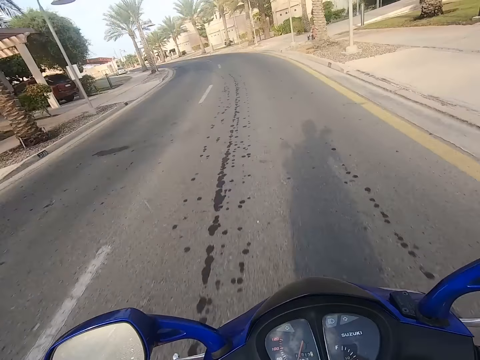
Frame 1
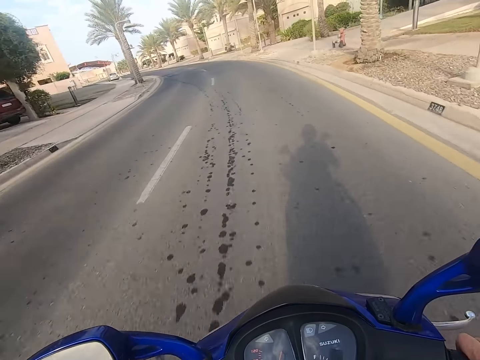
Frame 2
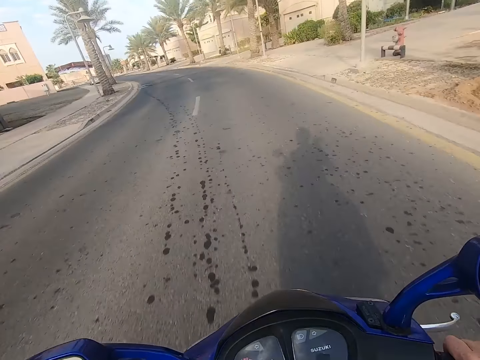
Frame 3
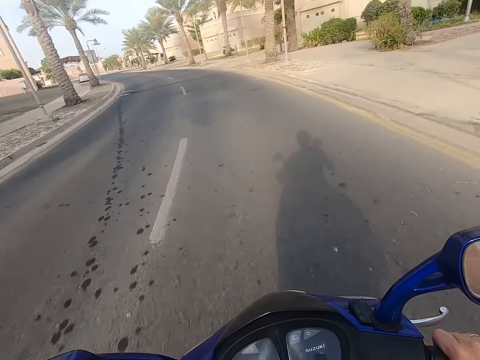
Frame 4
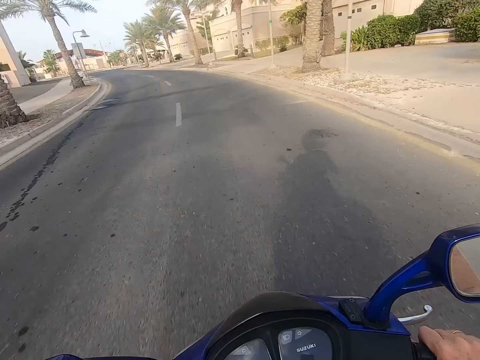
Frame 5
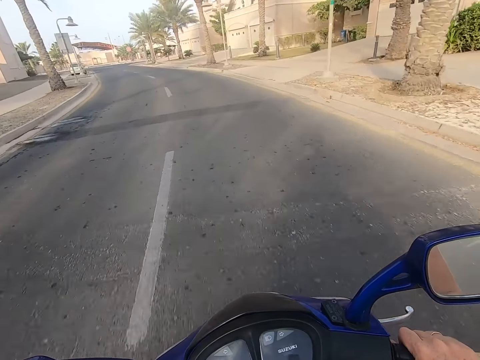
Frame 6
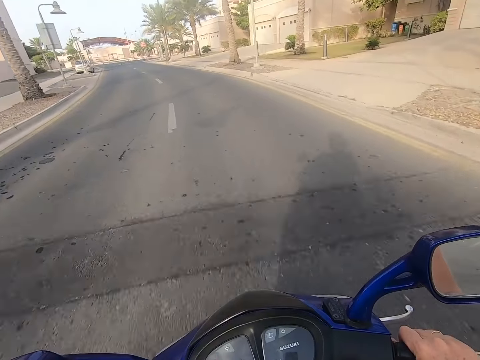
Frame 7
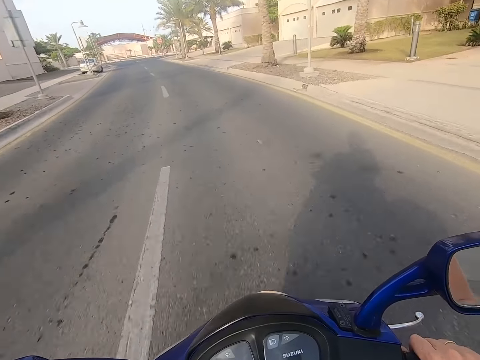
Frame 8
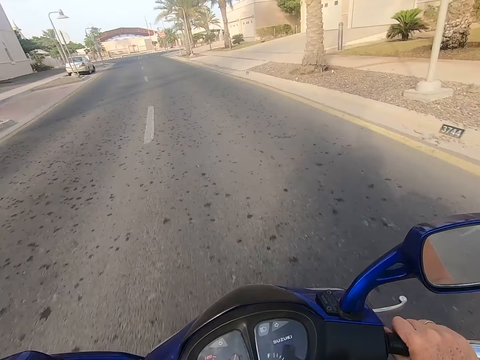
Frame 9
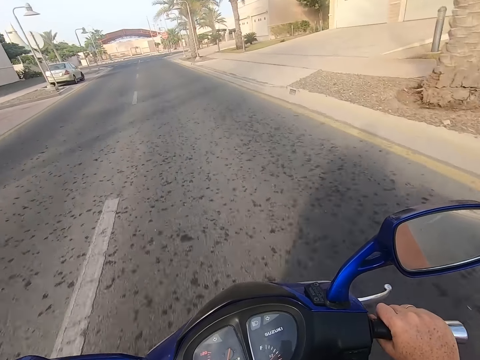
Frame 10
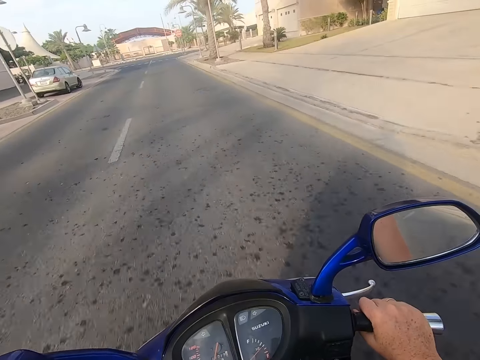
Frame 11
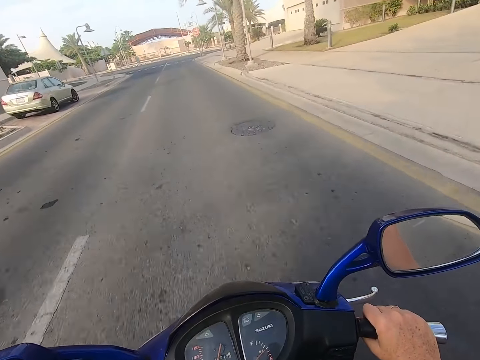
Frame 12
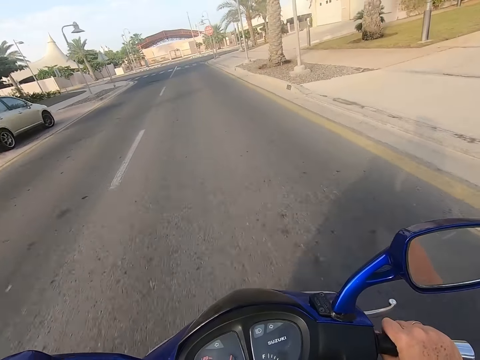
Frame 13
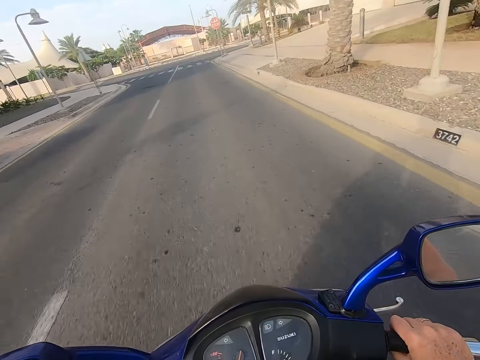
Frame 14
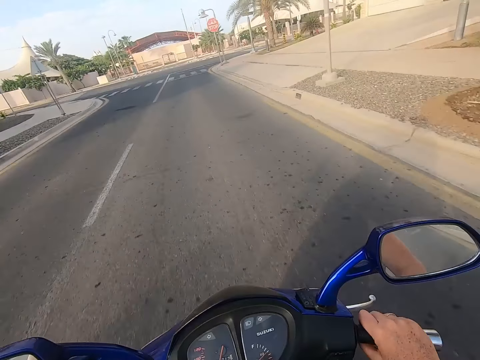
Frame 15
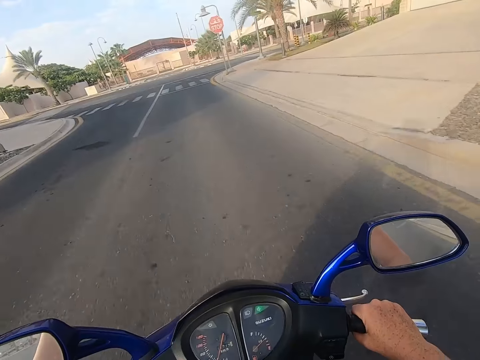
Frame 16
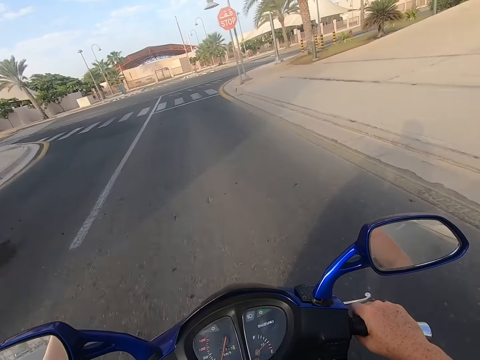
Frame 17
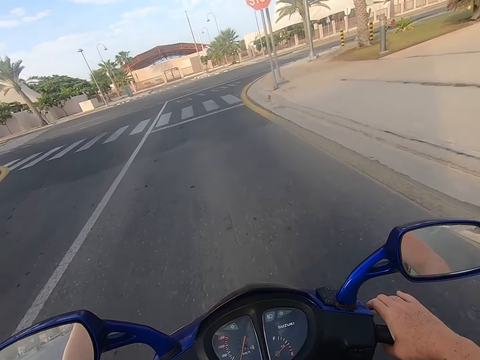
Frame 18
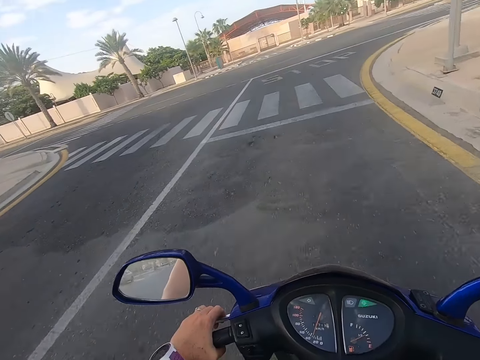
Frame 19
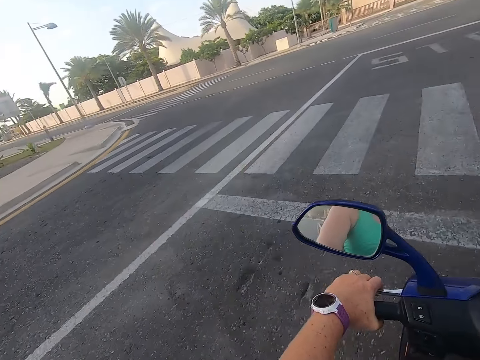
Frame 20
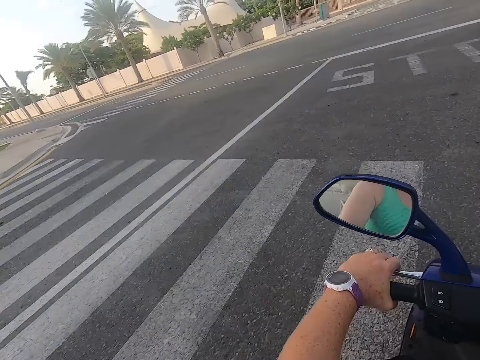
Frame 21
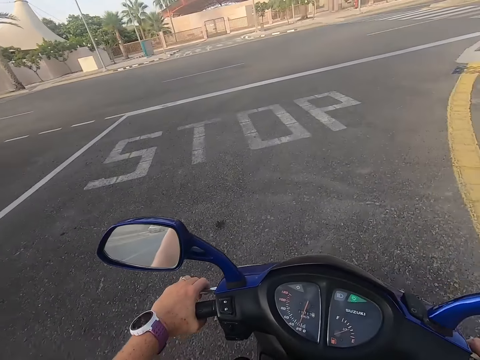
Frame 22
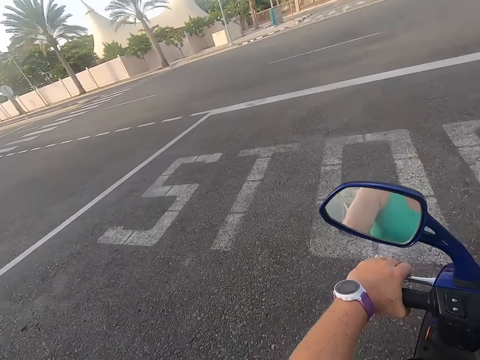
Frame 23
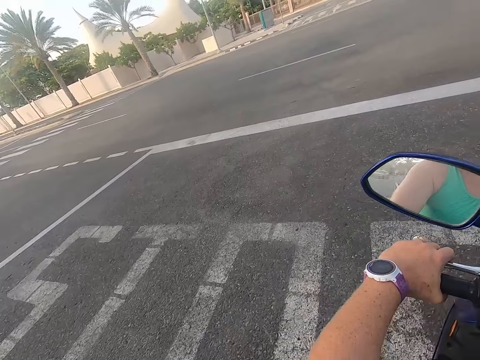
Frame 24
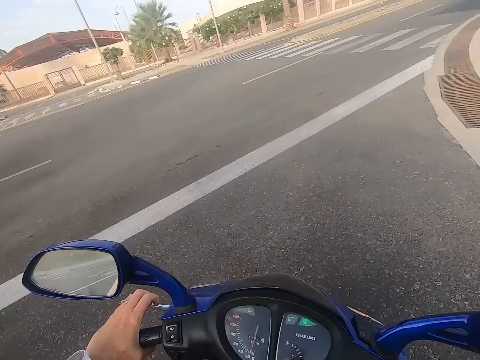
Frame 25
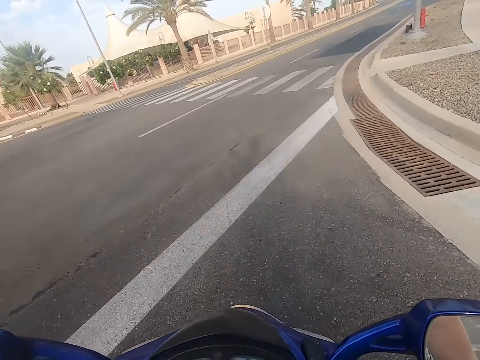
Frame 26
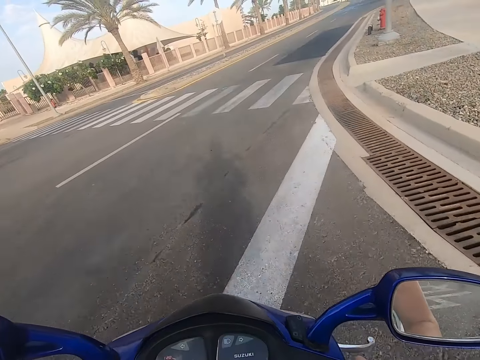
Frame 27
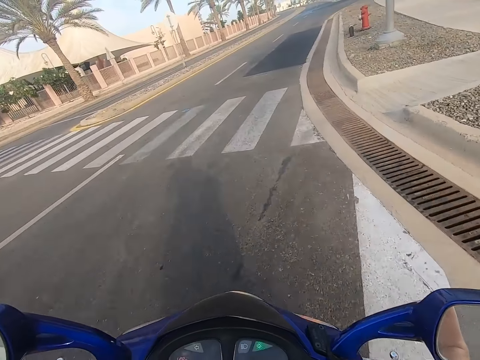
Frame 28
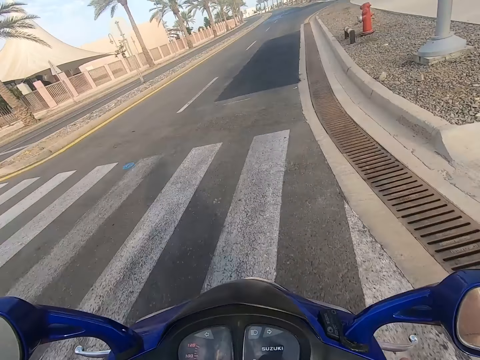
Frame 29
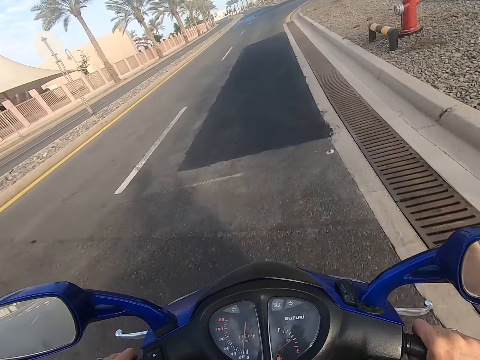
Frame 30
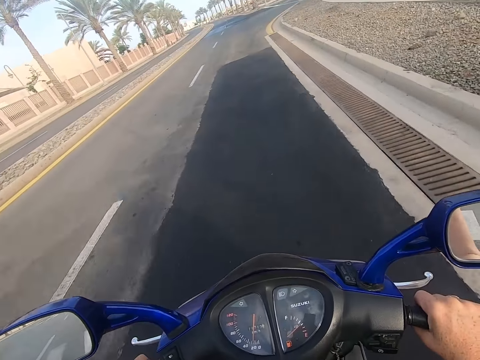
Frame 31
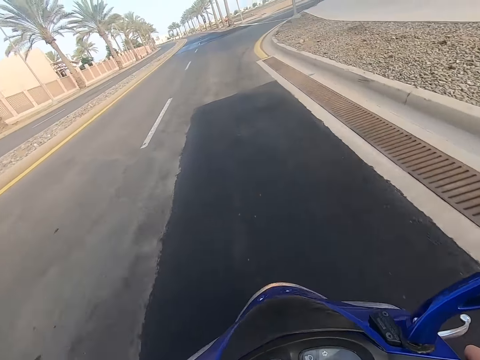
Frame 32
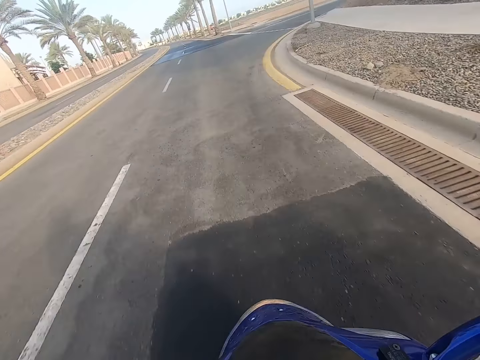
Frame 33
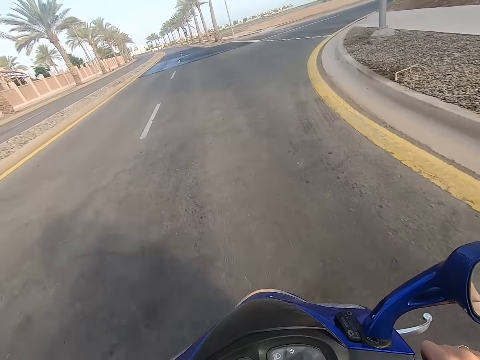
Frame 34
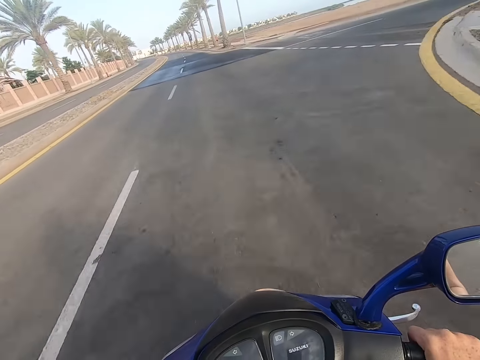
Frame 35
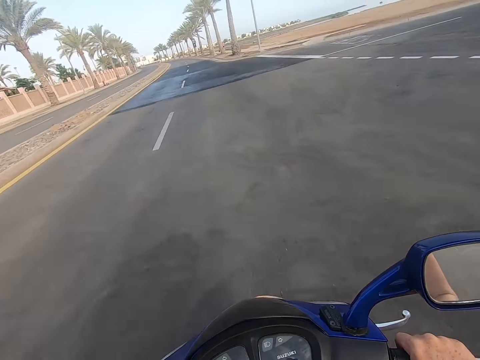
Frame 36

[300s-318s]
The camera wearer looks around the road. They take a turn on the road. They ride the motorbike.

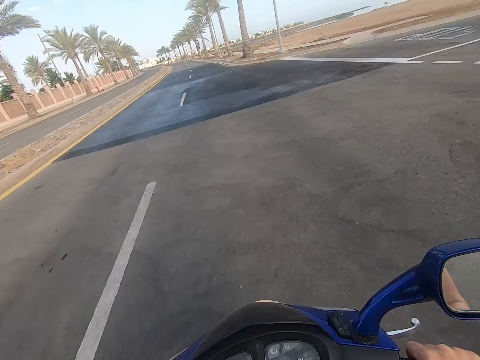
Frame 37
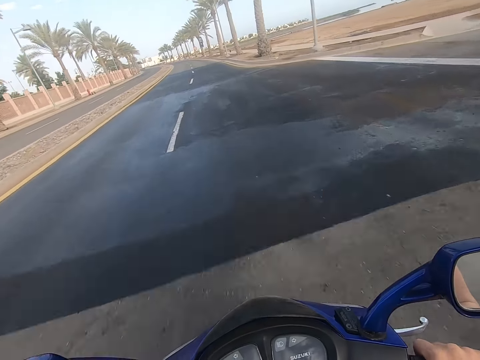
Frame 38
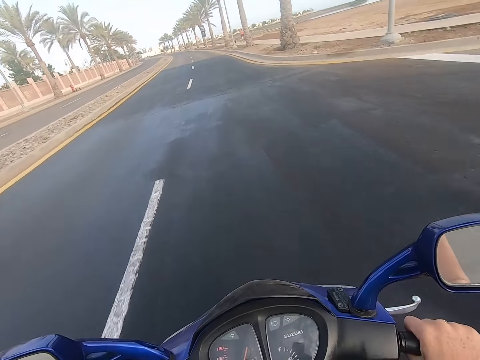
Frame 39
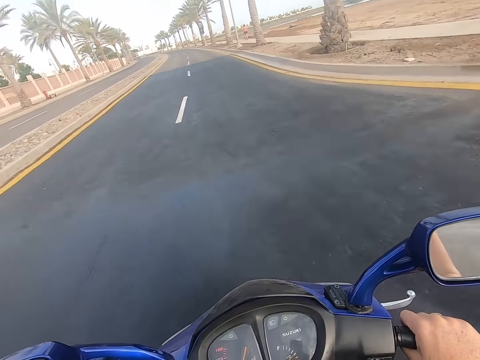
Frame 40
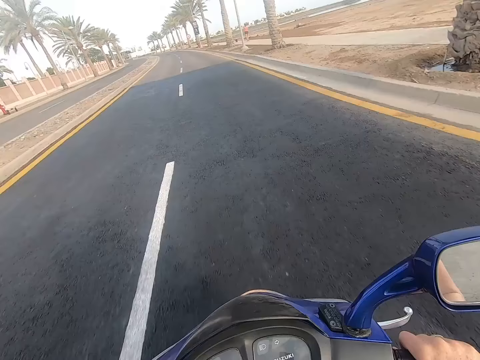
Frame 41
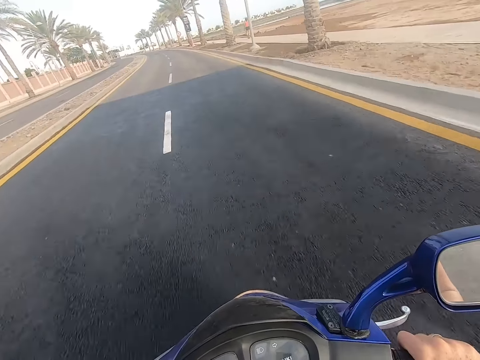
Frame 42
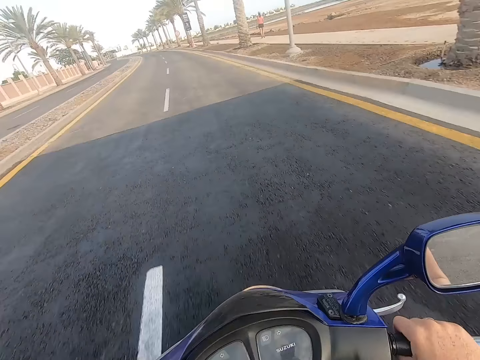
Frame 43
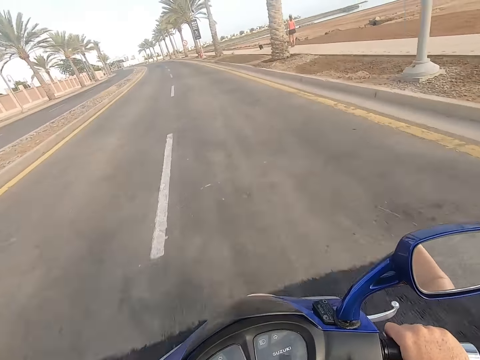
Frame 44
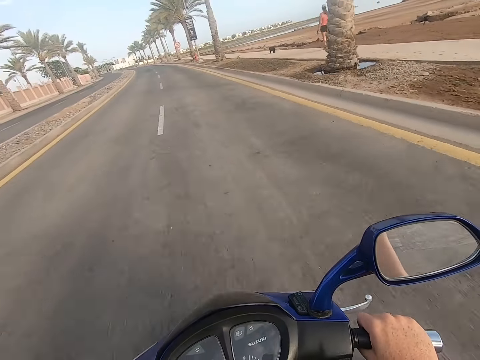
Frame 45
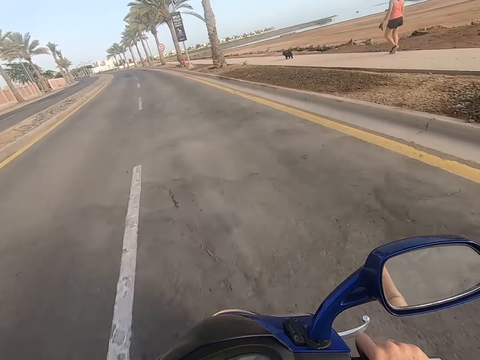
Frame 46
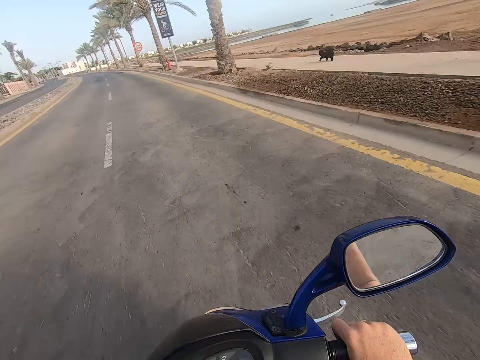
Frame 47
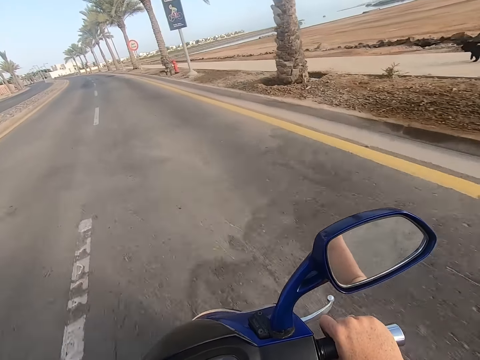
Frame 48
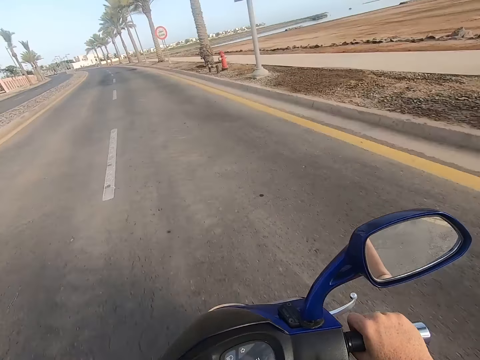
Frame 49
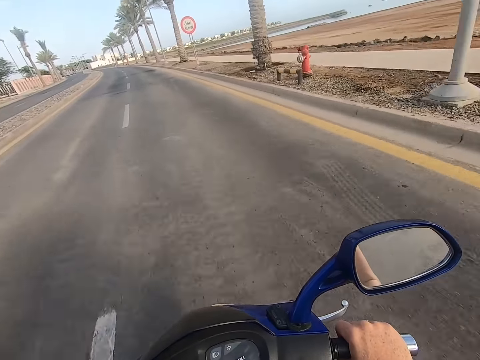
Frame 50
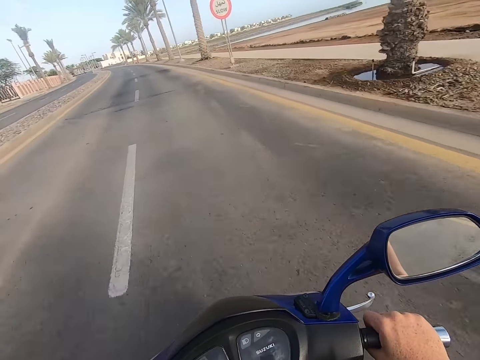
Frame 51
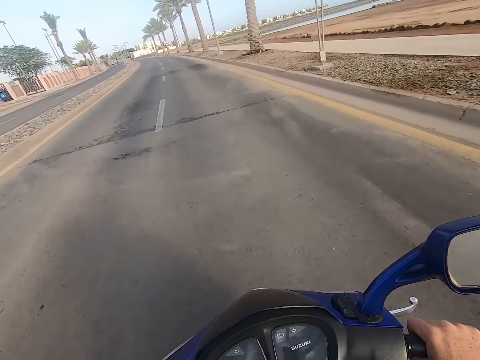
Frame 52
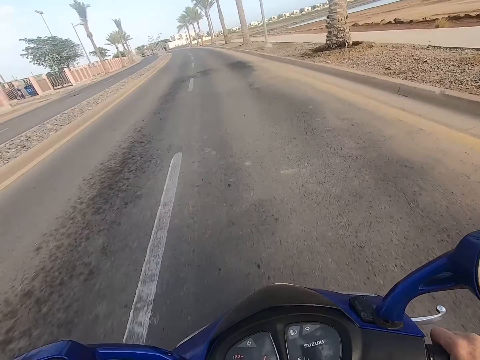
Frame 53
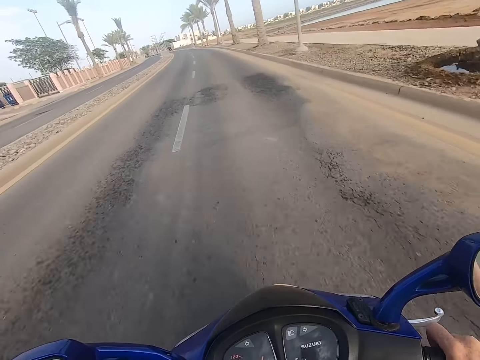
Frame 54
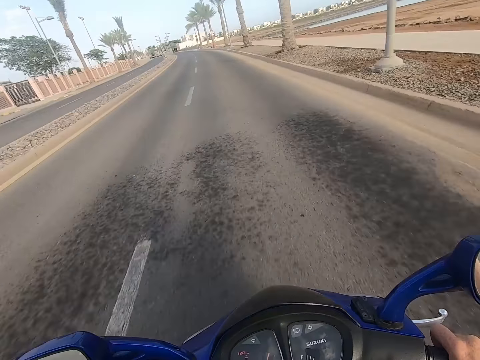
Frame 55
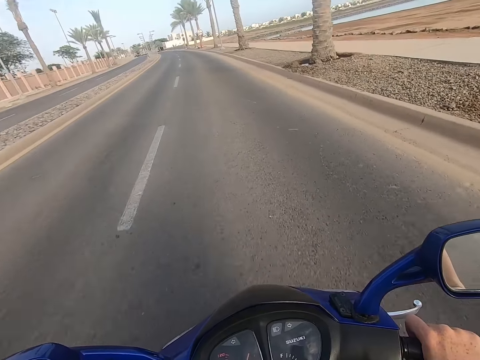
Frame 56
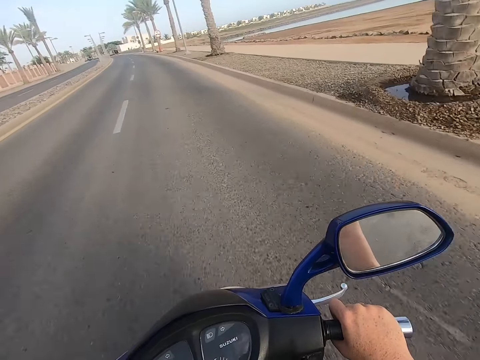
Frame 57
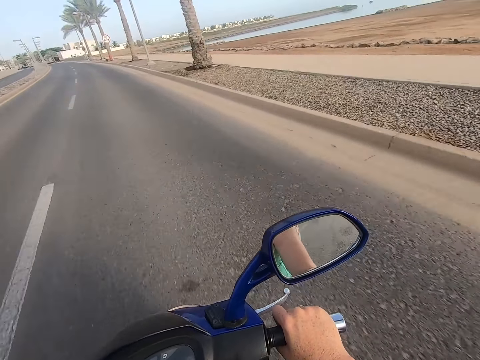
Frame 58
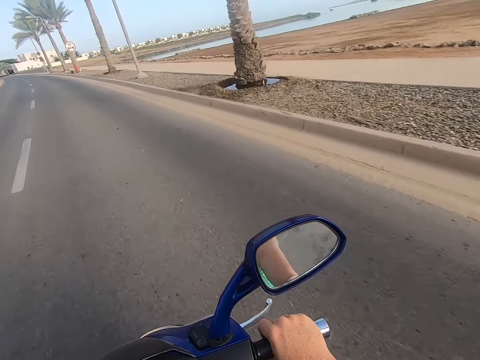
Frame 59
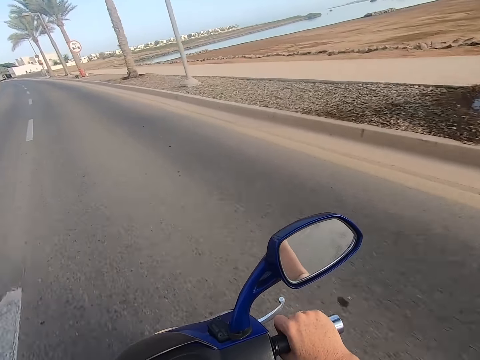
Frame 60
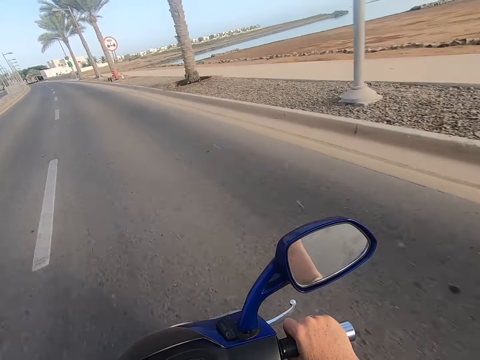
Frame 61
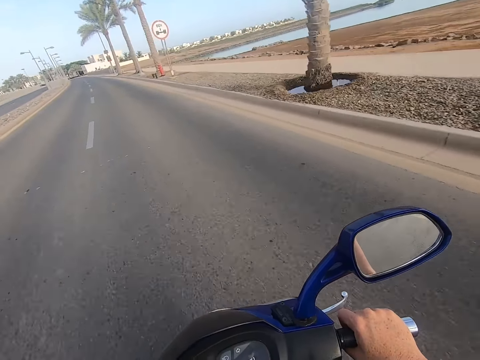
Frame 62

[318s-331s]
The camera wearer looks at the side mirror.
